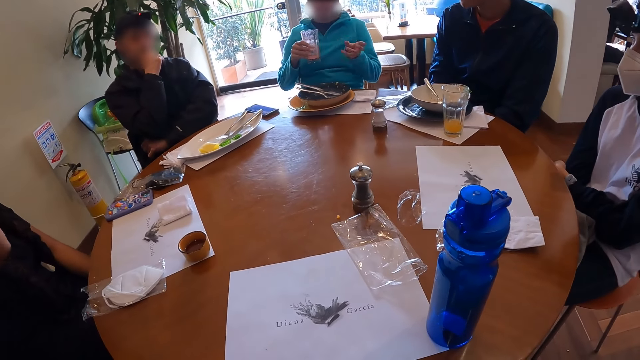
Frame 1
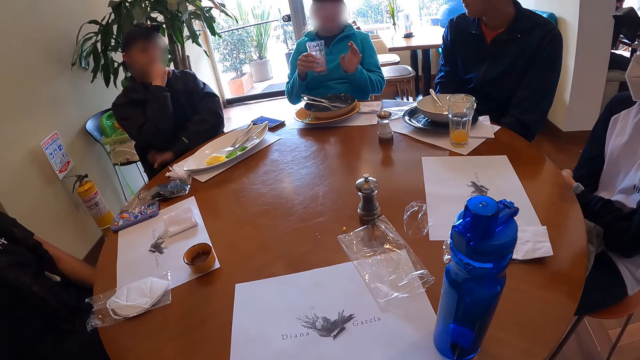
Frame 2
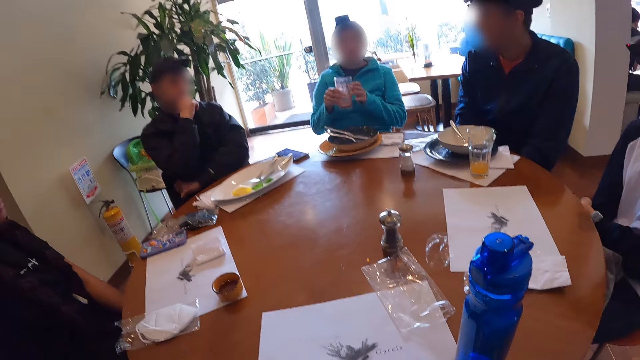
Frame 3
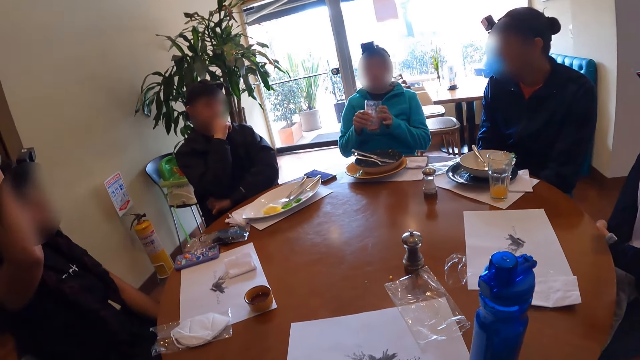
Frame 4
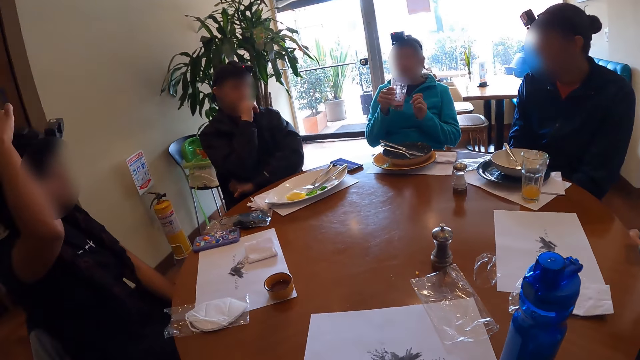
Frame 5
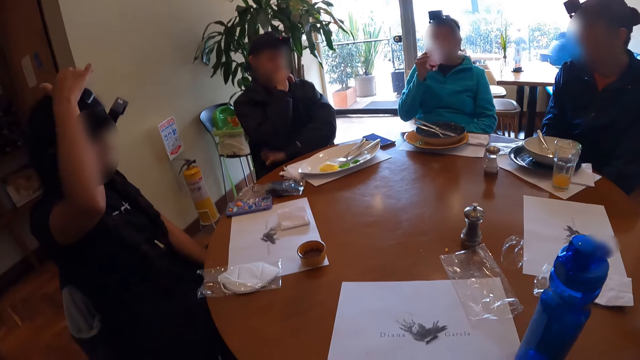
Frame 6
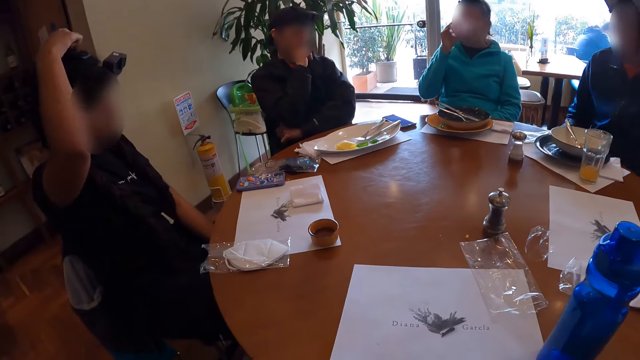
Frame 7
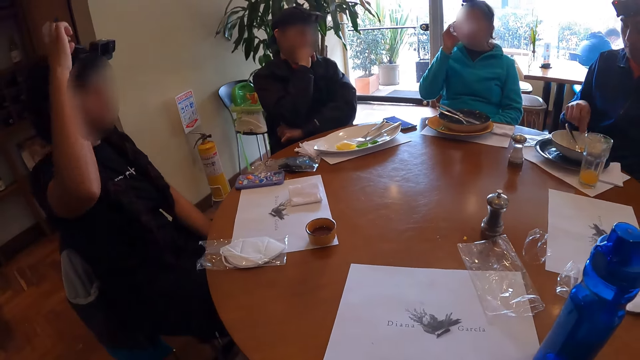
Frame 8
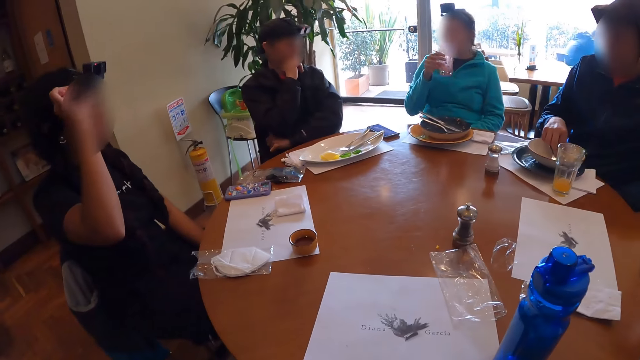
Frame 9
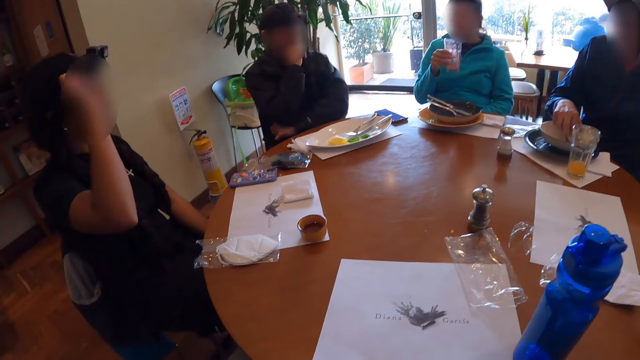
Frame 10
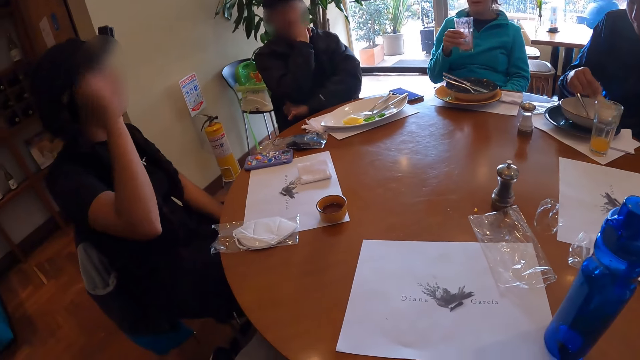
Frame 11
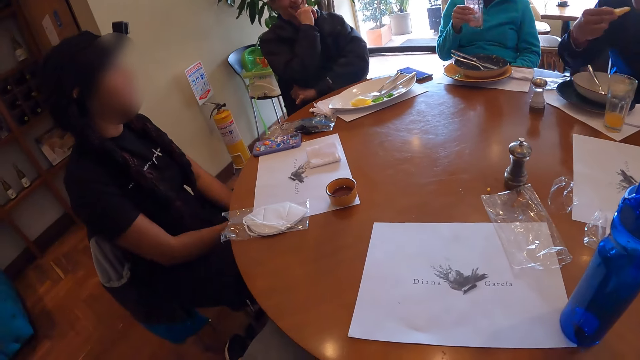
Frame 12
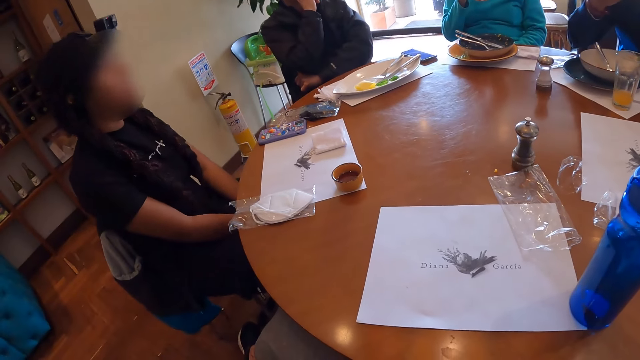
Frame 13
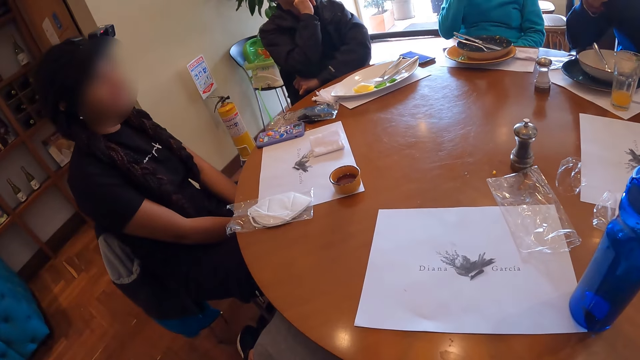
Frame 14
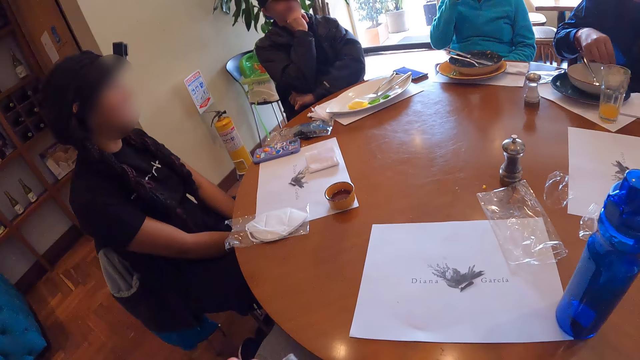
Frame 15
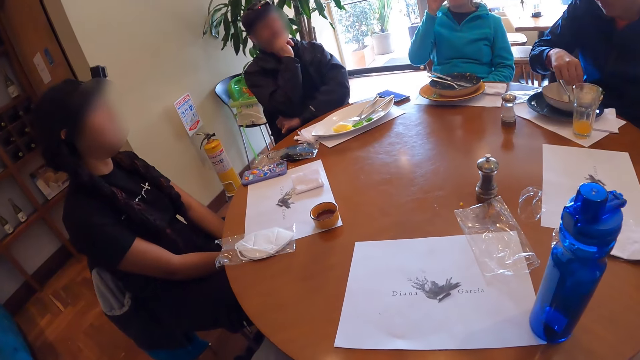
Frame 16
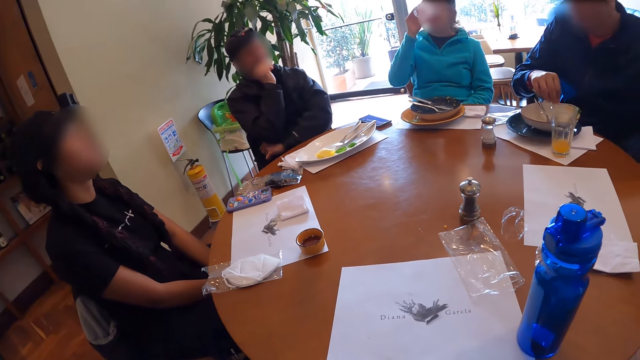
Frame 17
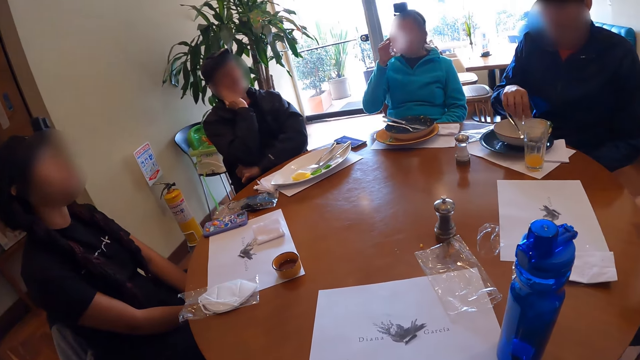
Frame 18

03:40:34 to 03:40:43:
The woman adjusts the camera on her head with her right hand. Another woman drinks juice from the glass in her right hand. The man picks the biscuit from the plate with his right hand. He eats the biscuit with his right hand. He drops the biscuit on the plate with his right hand.

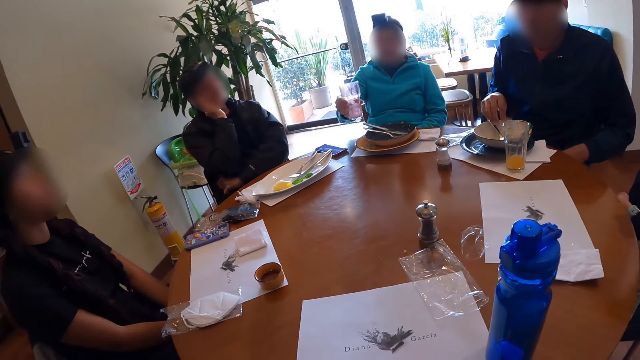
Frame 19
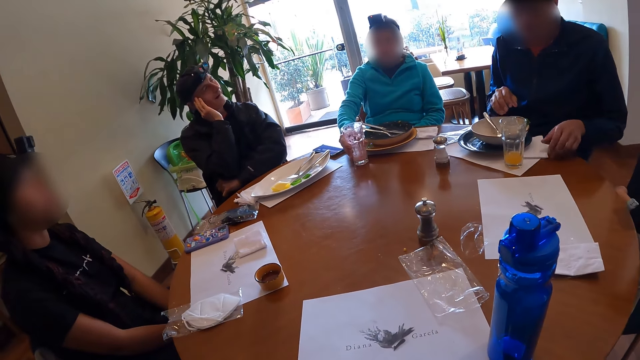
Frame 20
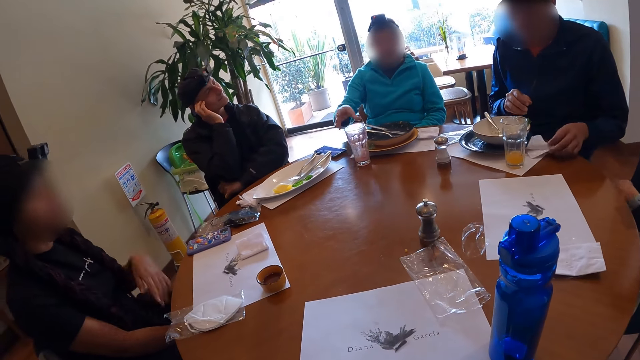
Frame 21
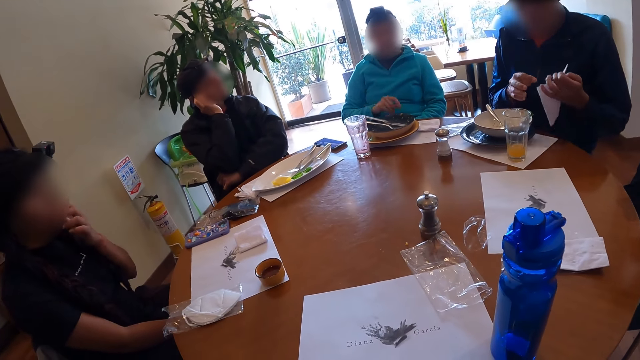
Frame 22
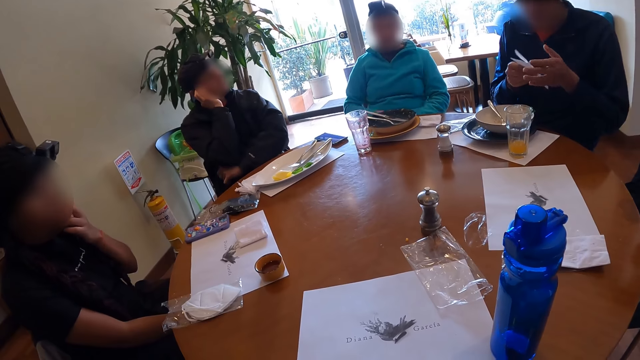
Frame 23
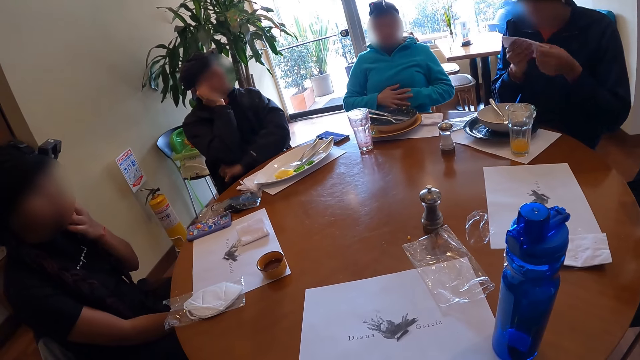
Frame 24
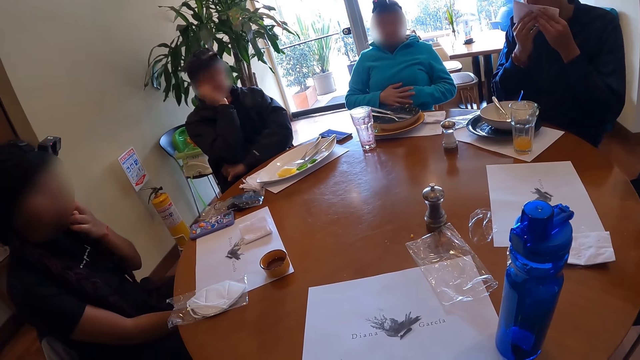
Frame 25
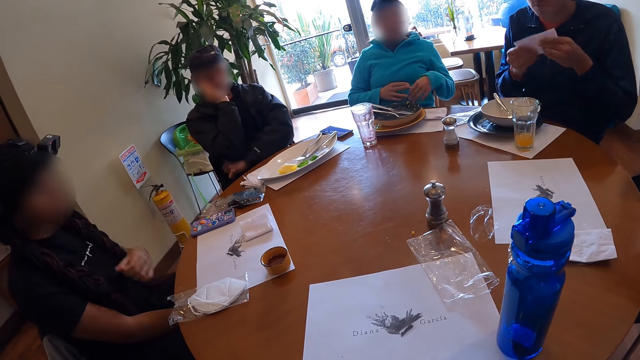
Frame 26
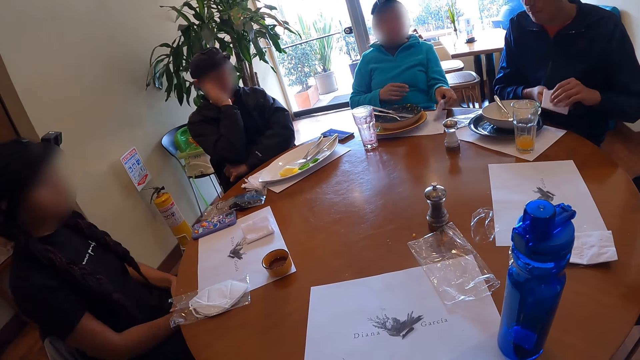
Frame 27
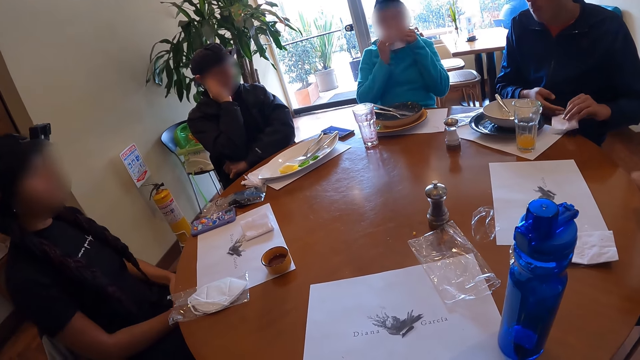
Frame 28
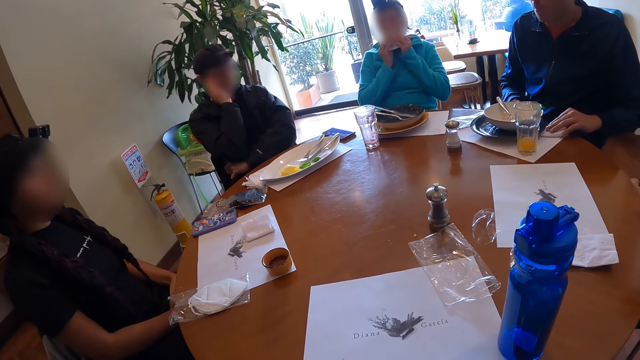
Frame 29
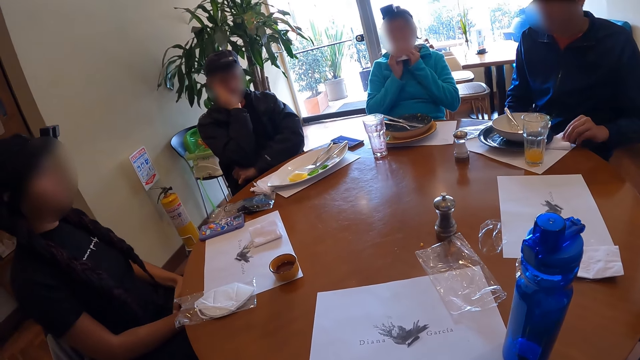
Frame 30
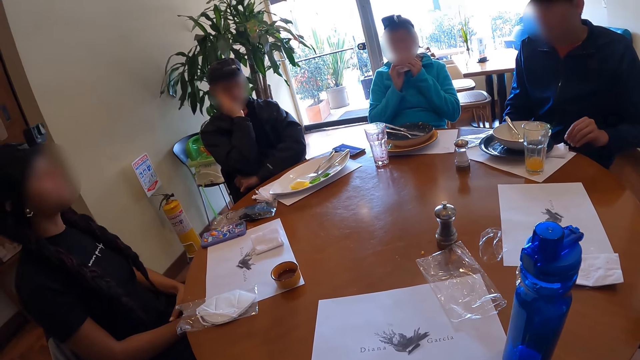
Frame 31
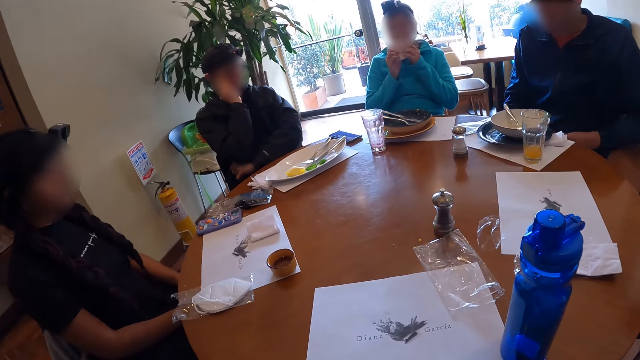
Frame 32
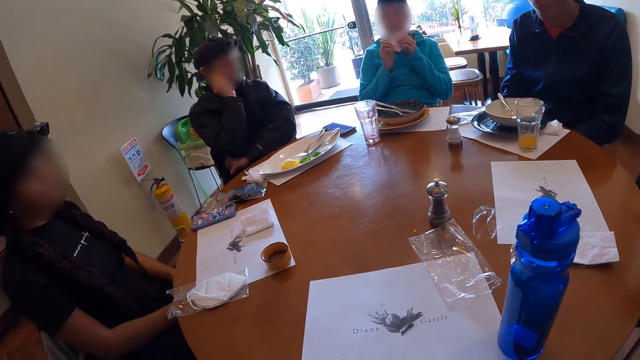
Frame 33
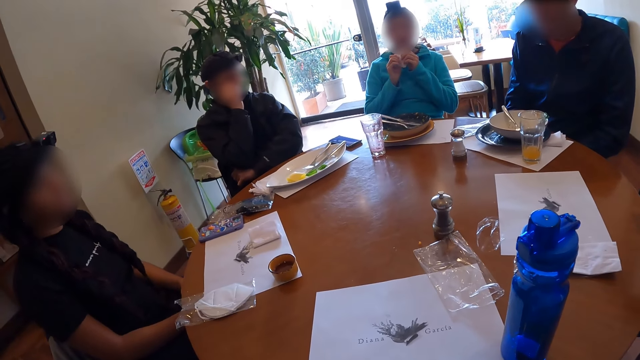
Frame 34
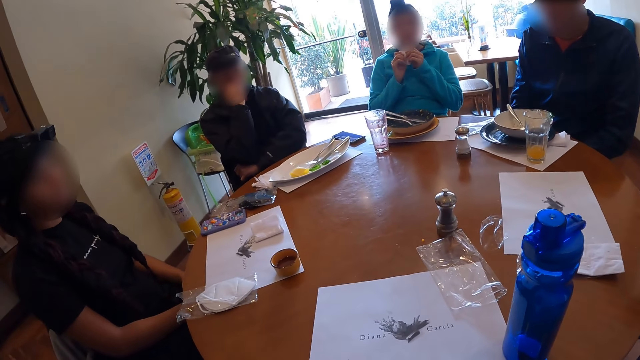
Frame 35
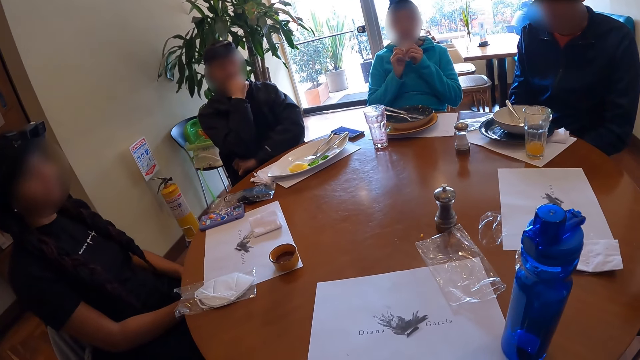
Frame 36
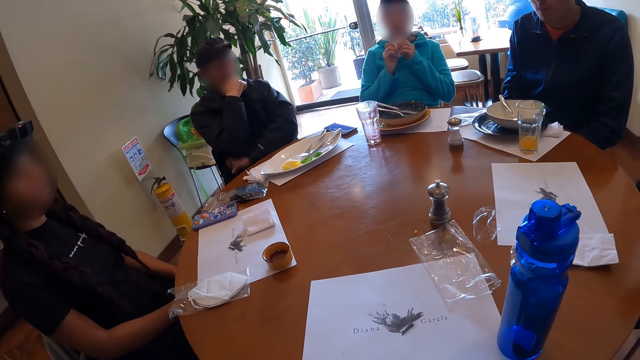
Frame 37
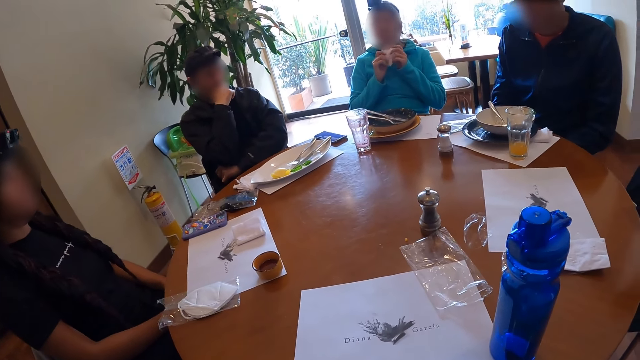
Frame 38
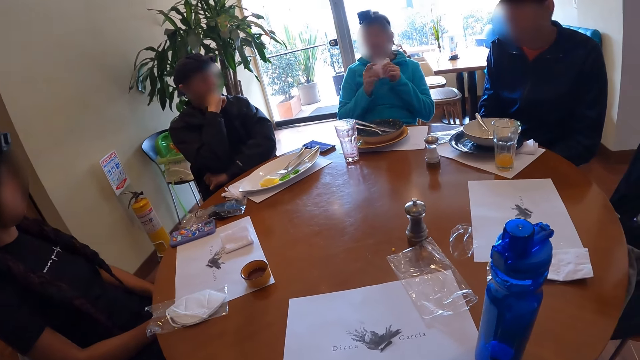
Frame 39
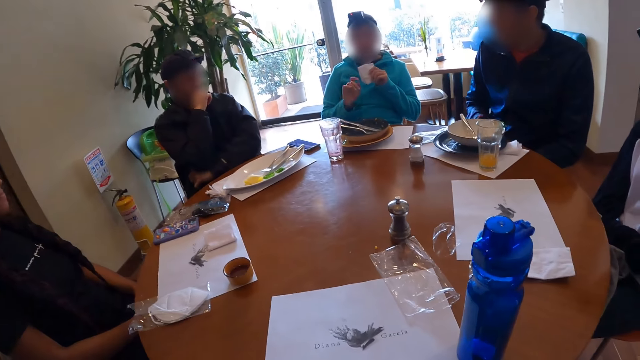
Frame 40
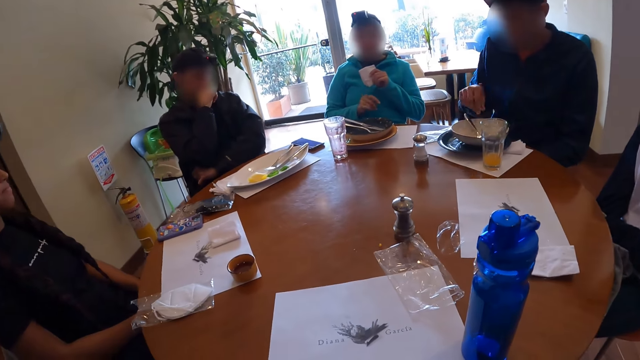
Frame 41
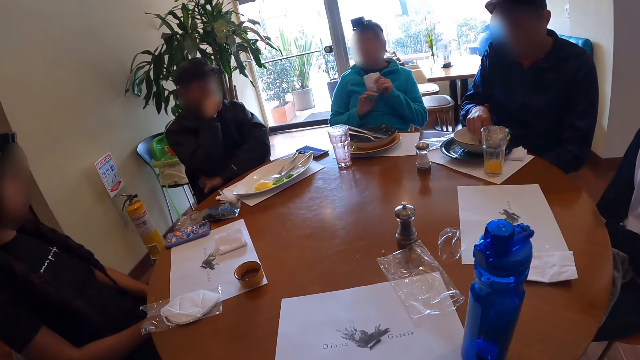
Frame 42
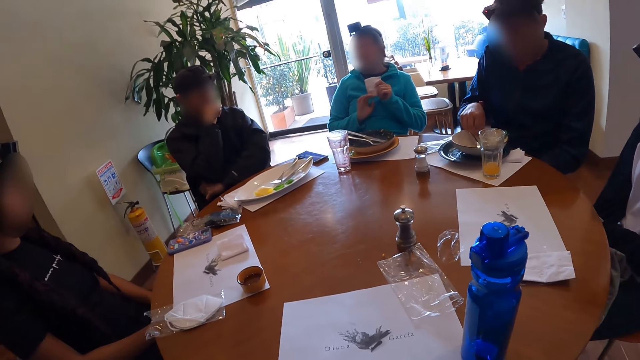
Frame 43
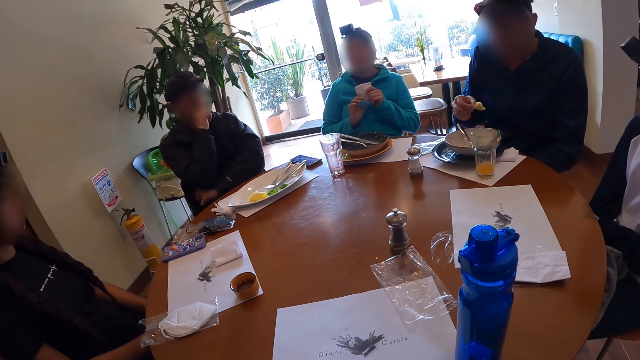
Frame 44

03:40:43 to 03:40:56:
The woman drops the glass of juice on the table with her right hand. A man picks the paper towel from the table with his left hand and cleans his mouth with the paper towel in both hands. Another woman places both hands on her tummy. Another man cleans his mouth with the tissue paper with both hands and folds the tissue paper with both hands. The second woman picks a tissue paper from the table with her left hand. The second man drops the tissue paper on the table with his left hand. The second woman cleans her mouth with the tissue paper in both hands. A third man gesticulates with his head. The second woman gesticulates with her right hand. The second man picks a chip from the plate on the table with his right hand.
